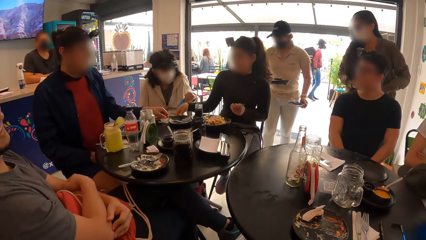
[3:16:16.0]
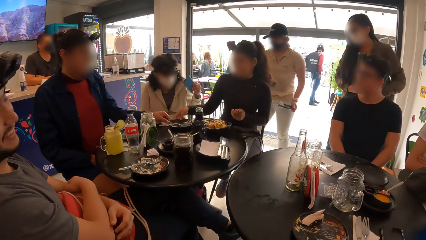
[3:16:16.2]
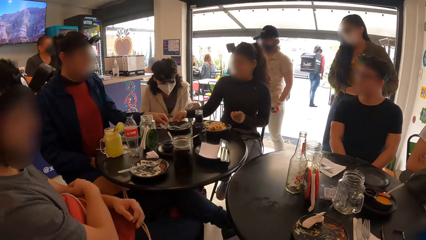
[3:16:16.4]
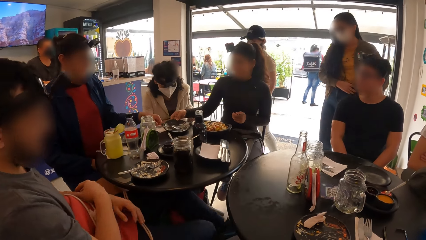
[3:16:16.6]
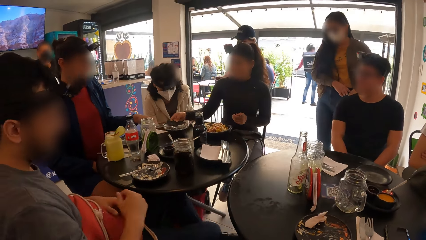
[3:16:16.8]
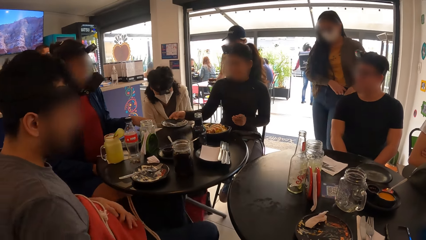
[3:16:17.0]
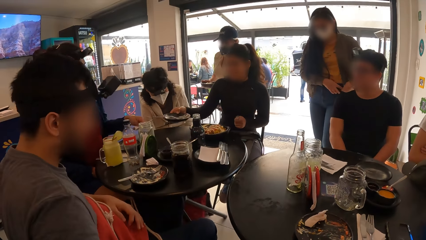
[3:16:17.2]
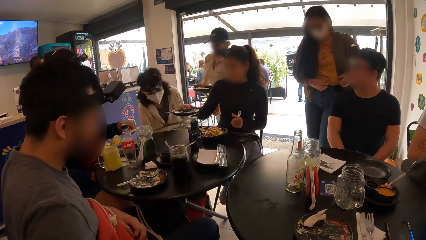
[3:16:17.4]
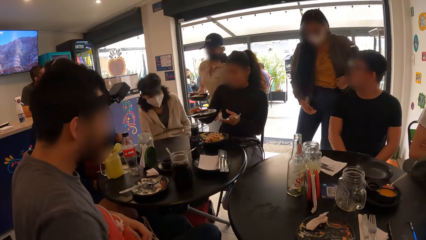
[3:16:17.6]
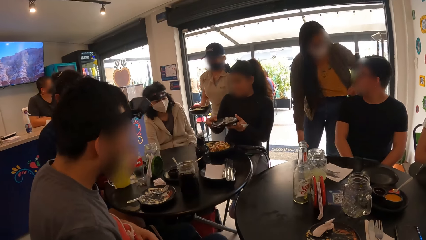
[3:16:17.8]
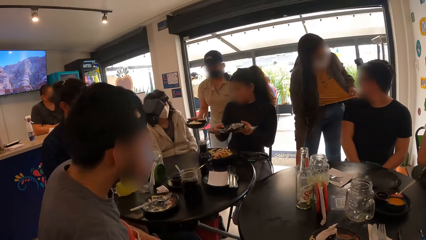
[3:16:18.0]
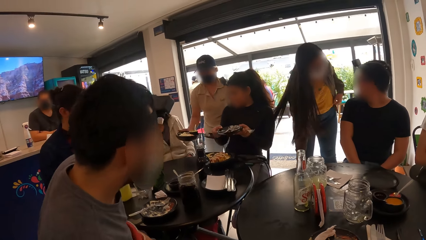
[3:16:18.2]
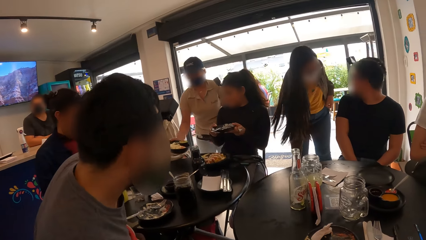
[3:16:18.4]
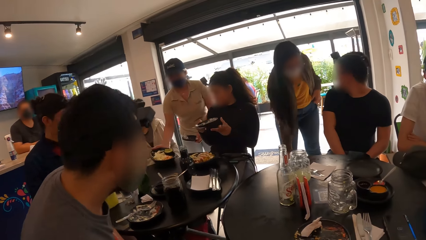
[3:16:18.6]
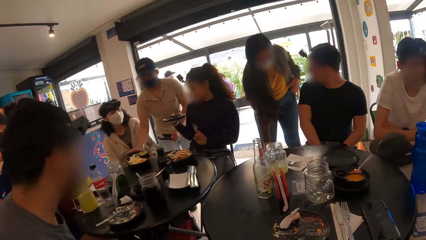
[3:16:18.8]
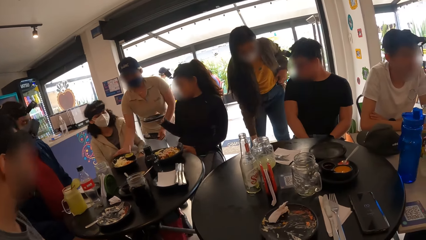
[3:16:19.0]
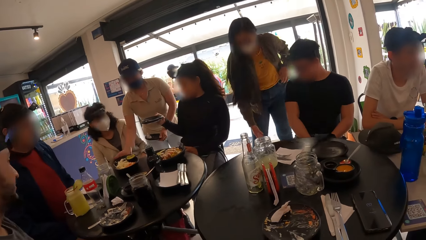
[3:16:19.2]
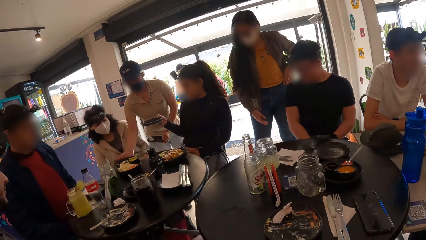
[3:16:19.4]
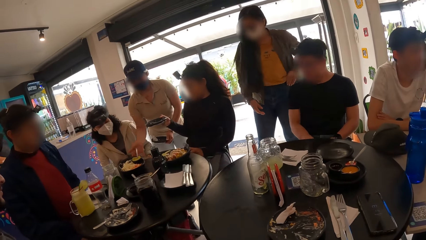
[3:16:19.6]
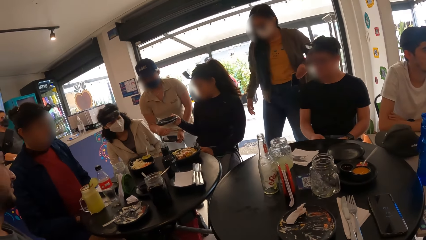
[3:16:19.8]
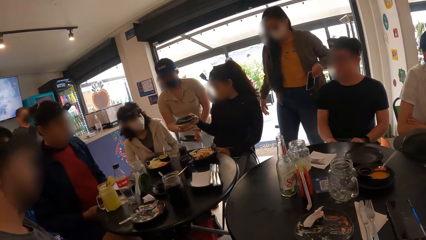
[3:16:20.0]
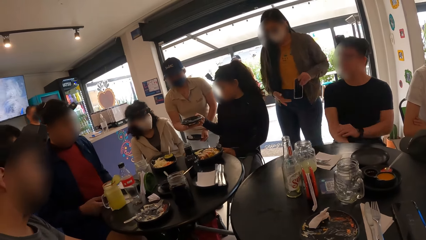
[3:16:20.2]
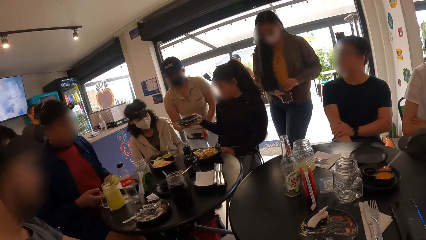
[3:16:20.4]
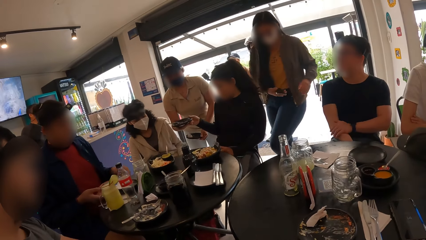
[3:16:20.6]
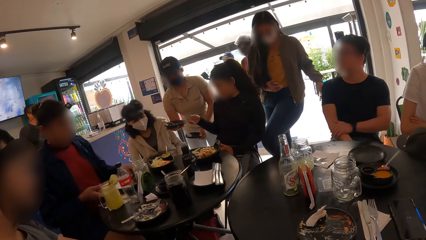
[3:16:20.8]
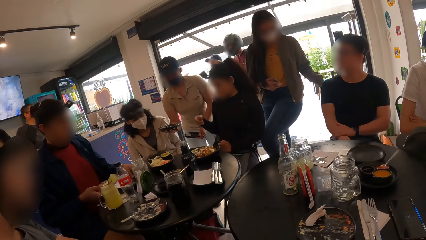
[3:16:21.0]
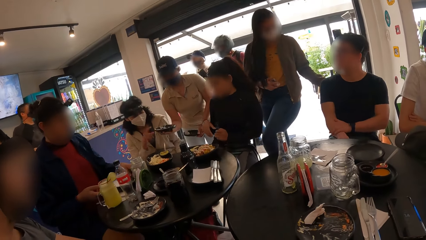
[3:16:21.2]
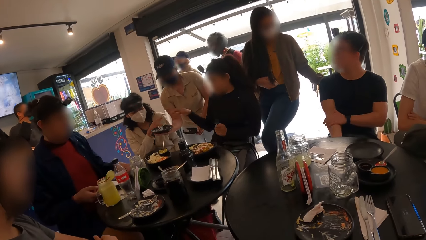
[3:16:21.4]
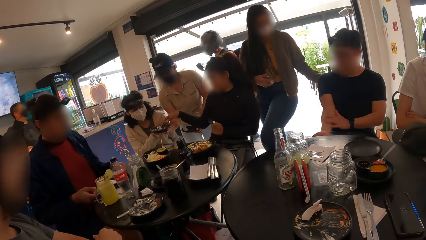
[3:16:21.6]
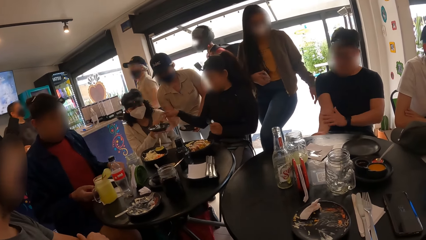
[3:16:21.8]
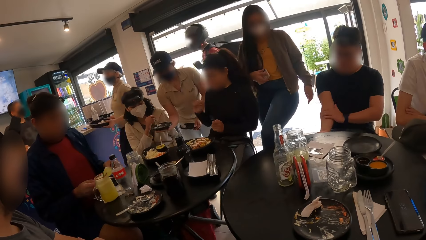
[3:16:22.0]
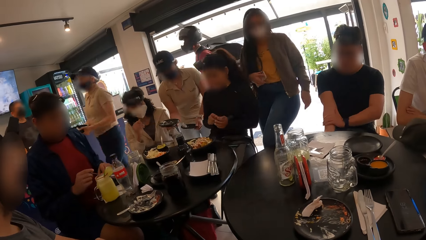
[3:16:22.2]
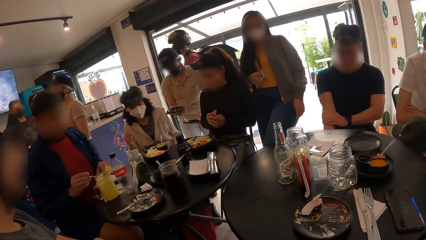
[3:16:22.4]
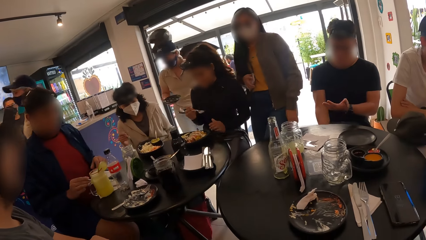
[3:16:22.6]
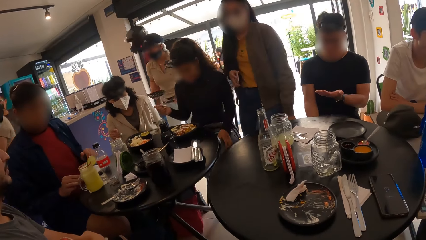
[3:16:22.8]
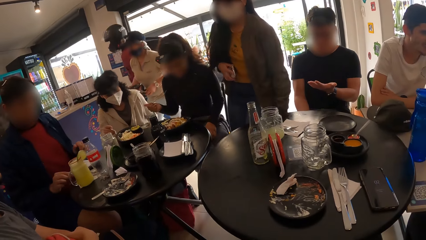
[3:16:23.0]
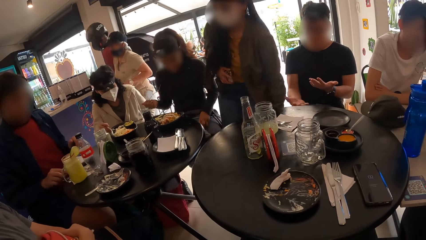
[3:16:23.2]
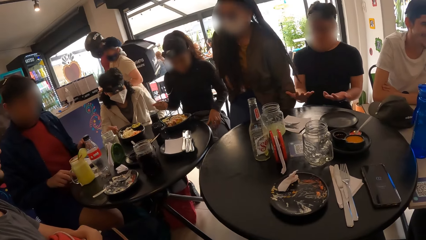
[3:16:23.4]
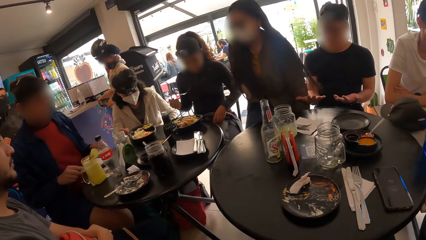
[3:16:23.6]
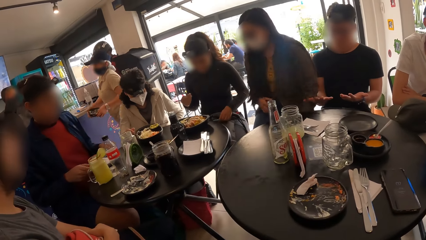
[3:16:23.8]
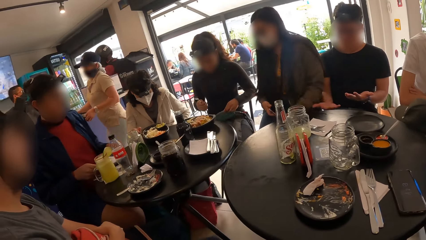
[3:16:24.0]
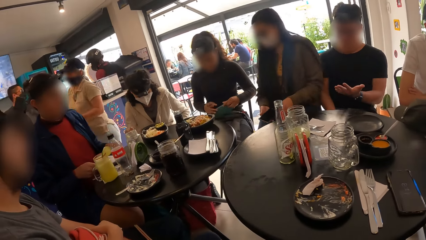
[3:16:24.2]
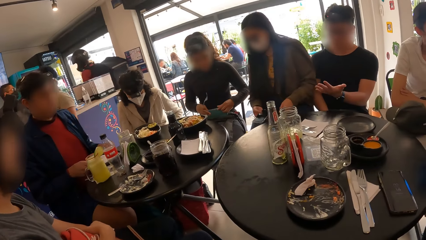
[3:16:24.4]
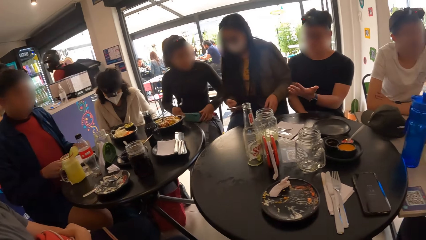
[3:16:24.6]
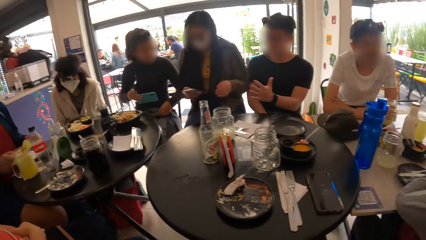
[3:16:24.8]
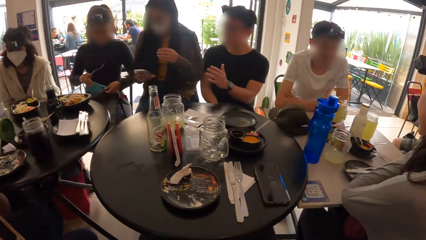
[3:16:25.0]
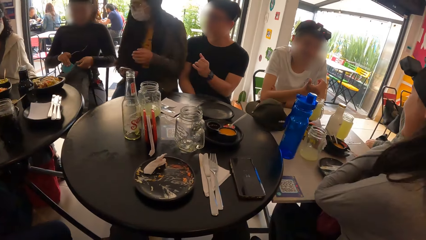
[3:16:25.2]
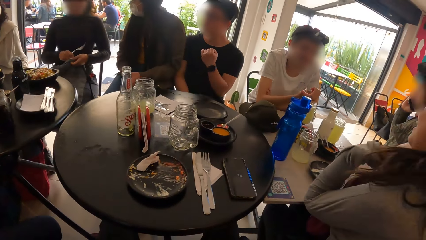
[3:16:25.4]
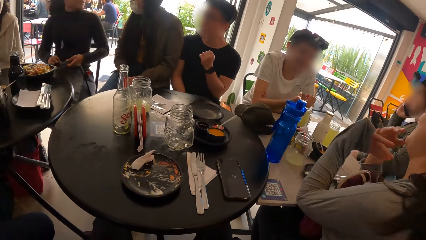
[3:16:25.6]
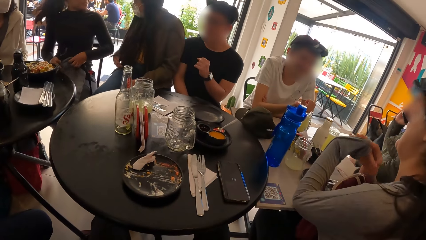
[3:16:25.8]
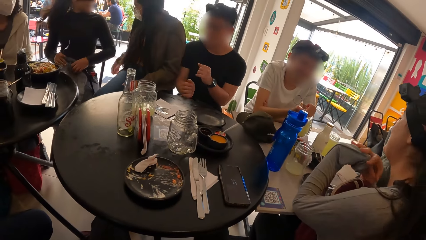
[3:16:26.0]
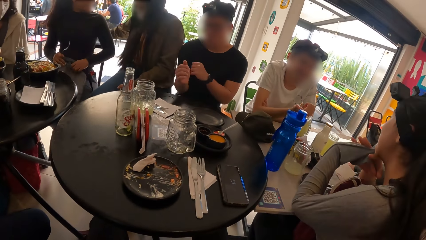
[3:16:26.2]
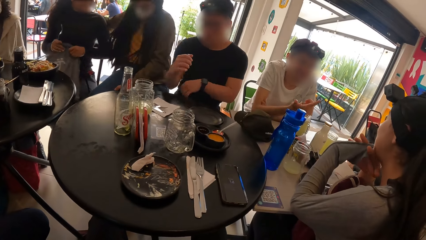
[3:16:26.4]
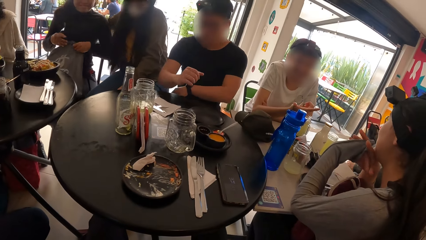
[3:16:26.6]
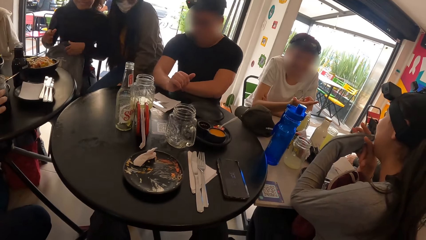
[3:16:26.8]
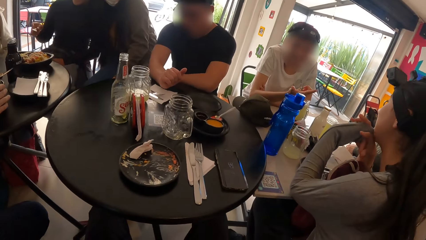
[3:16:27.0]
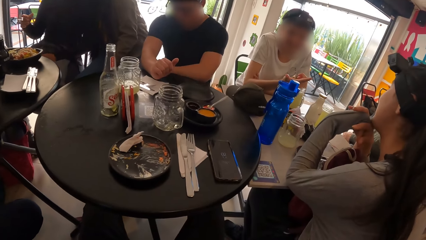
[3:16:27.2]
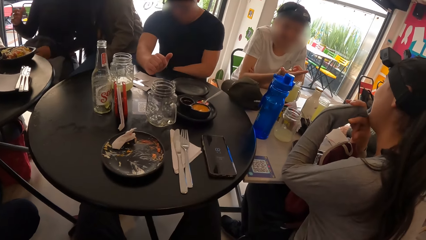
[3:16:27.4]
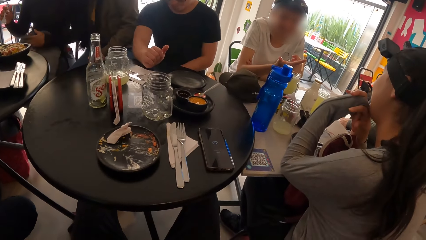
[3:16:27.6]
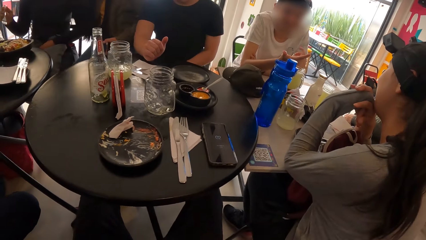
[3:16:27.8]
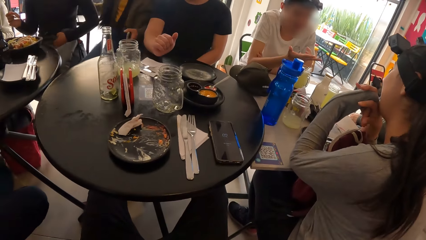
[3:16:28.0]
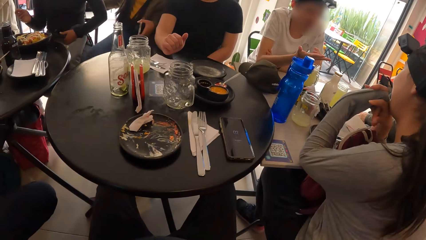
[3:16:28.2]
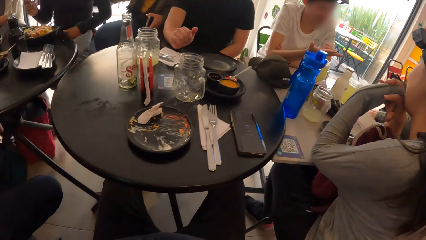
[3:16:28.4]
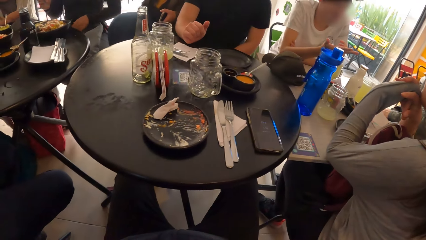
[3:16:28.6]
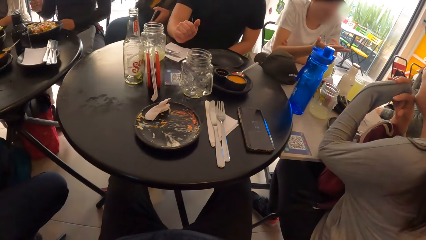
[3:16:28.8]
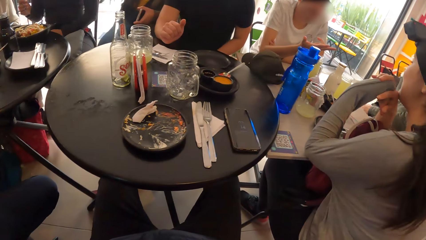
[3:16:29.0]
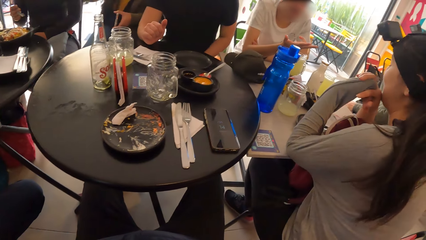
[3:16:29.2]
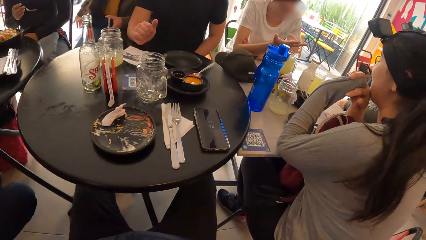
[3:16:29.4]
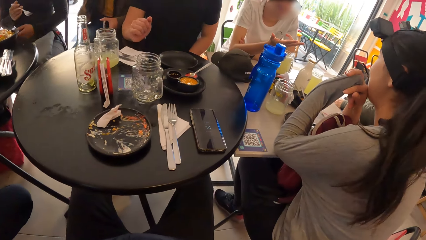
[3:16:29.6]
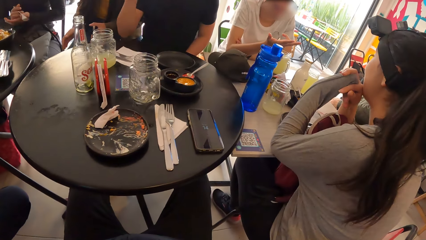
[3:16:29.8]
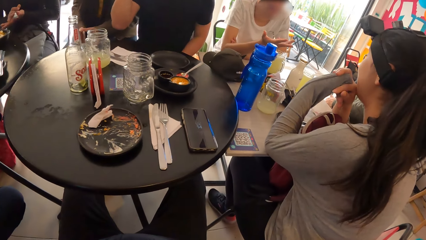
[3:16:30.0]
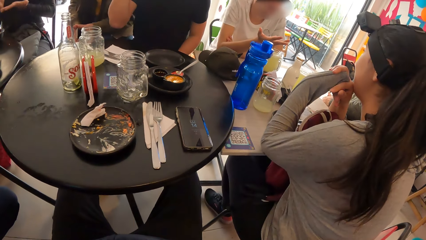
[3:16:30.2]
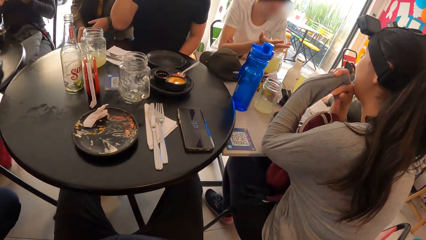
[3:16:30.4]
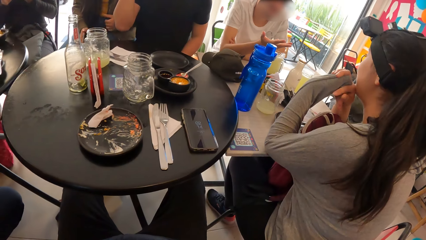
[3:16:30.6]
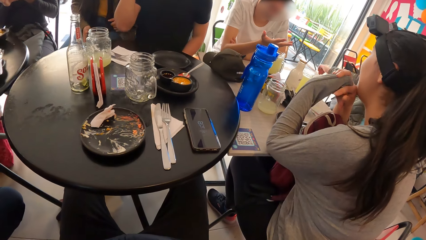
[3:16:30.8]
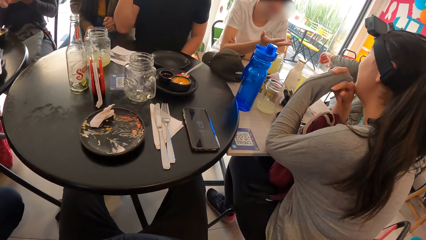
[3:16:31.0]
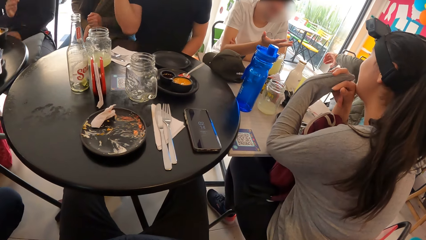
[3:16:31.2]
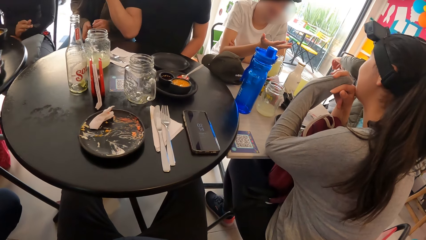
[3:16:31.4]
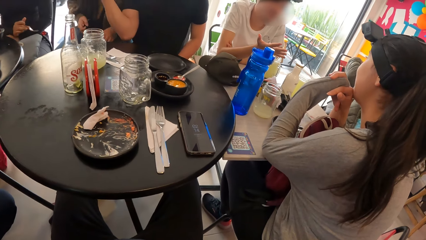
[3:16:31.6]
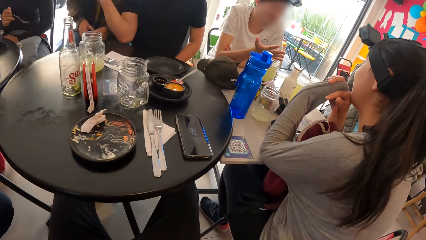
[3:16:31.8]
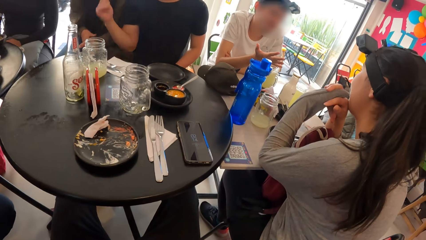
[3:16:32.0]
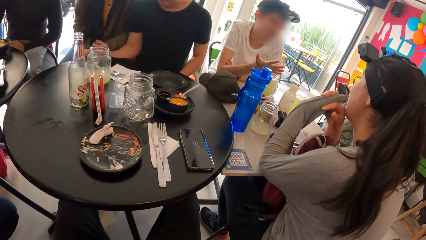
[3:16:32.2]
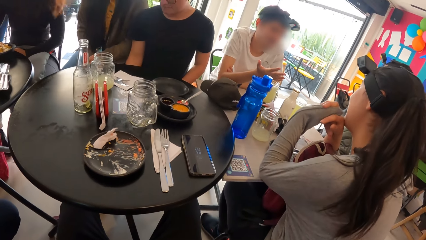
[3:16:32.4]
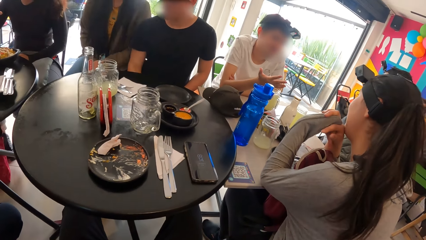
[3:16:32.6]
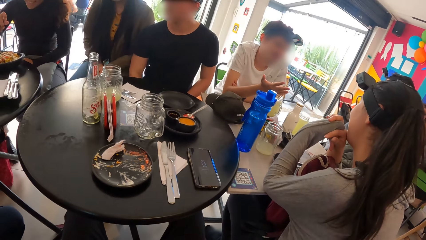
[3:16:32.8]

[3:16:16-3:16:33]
A waitress drops a plate of salad on the table with her right hand. The woman sits on the stool. Another woman holds a fork in her right hand.
